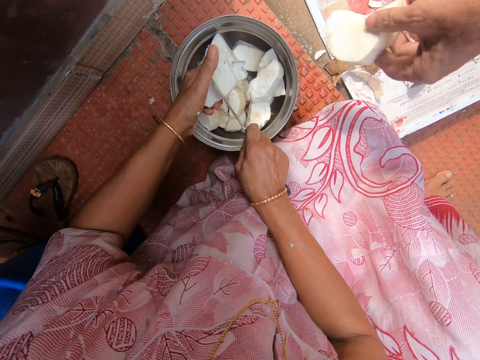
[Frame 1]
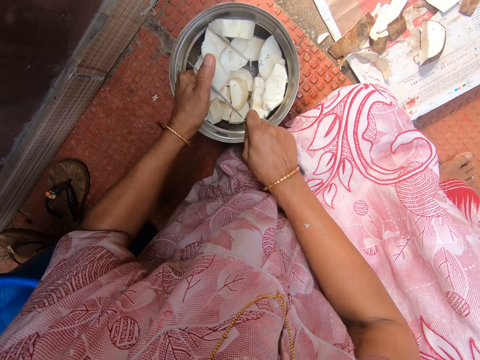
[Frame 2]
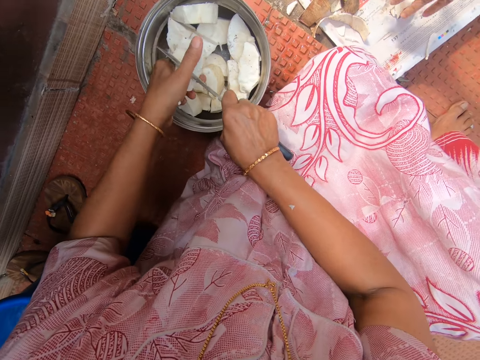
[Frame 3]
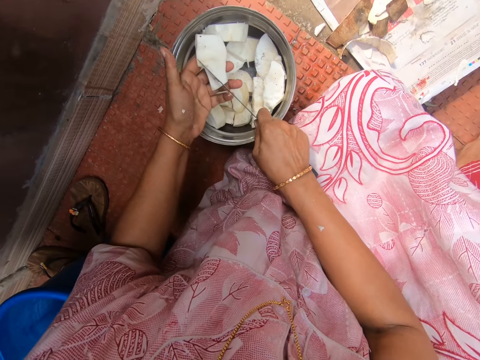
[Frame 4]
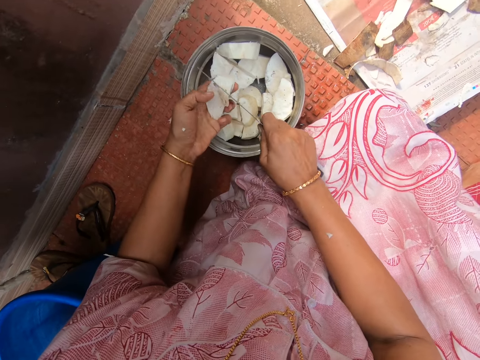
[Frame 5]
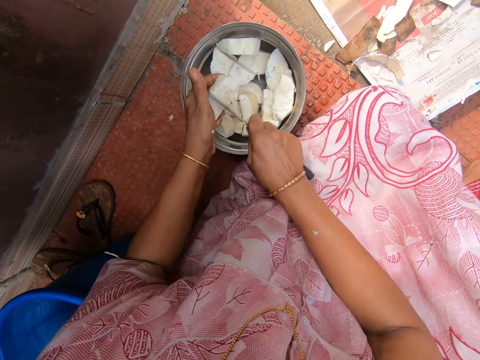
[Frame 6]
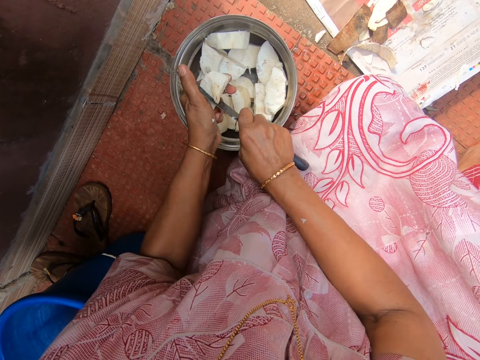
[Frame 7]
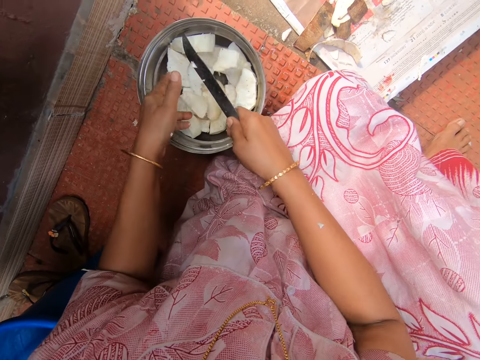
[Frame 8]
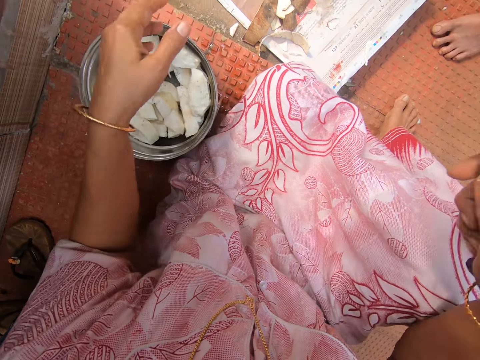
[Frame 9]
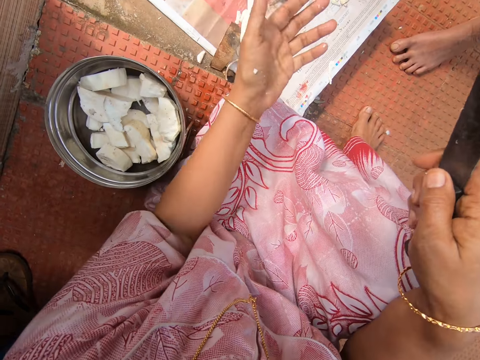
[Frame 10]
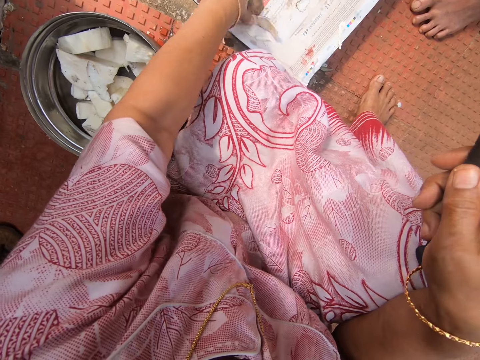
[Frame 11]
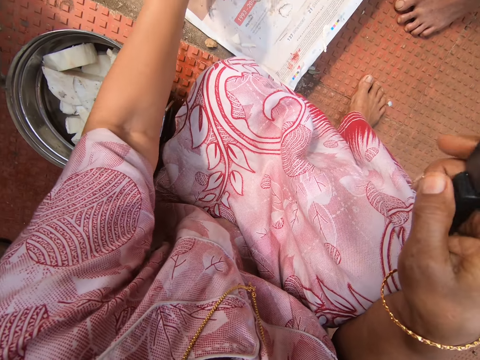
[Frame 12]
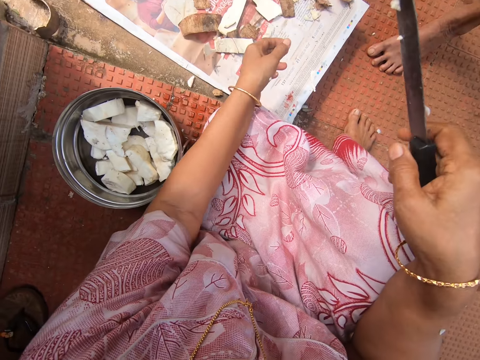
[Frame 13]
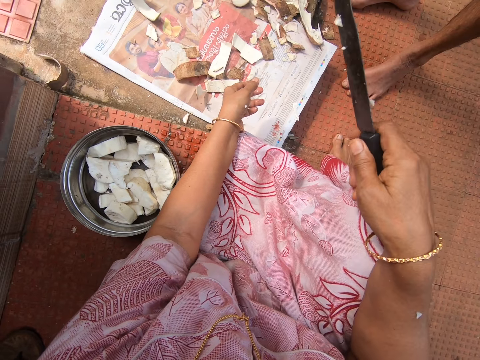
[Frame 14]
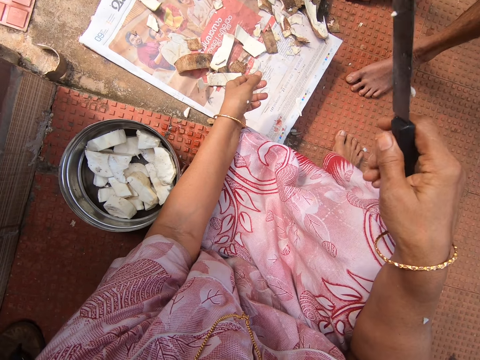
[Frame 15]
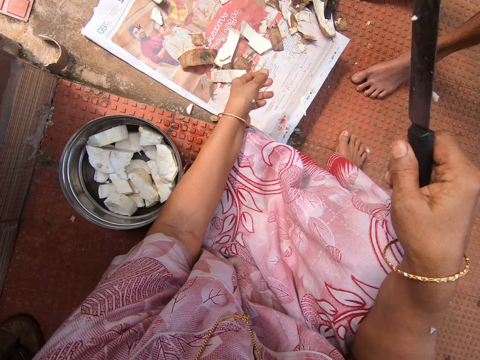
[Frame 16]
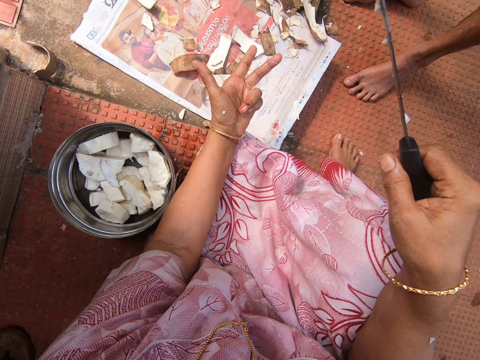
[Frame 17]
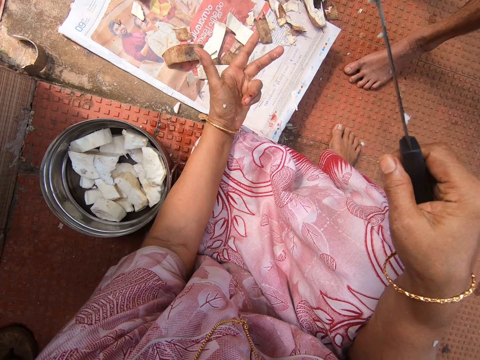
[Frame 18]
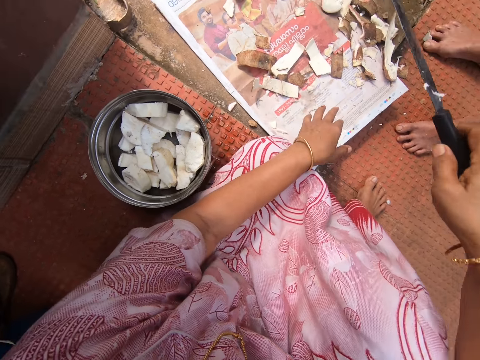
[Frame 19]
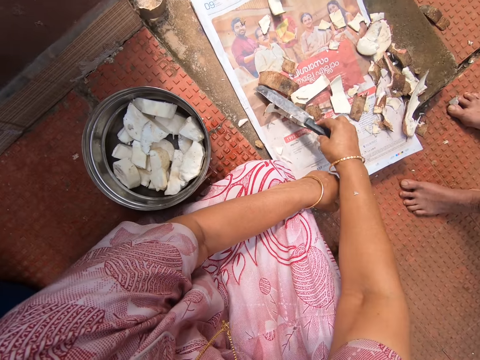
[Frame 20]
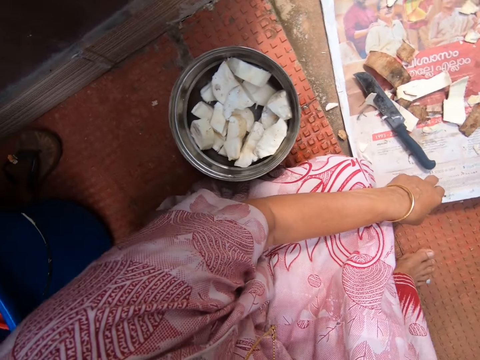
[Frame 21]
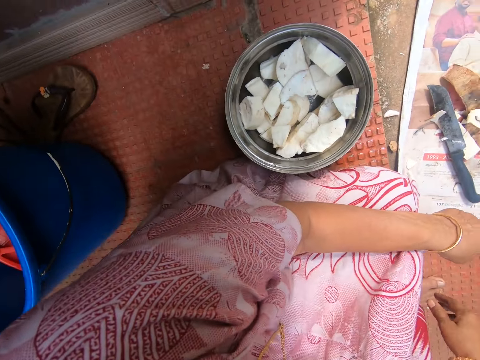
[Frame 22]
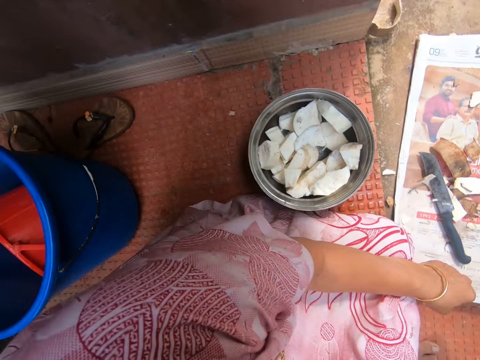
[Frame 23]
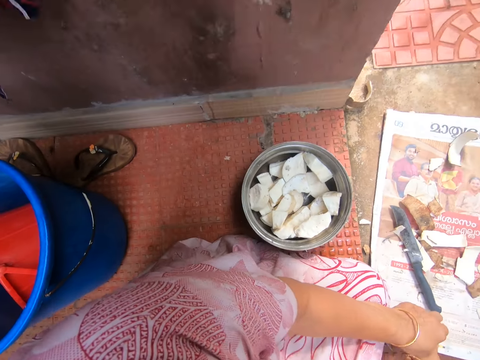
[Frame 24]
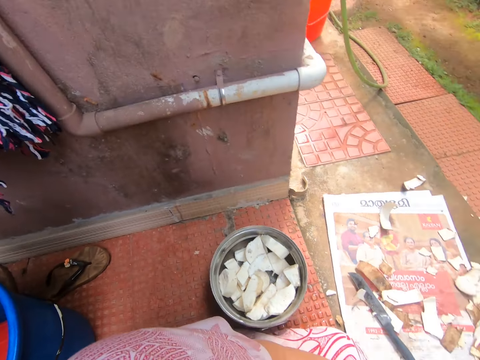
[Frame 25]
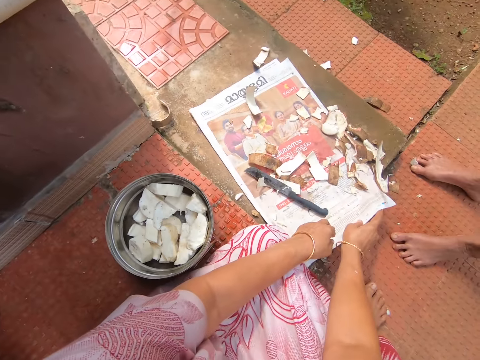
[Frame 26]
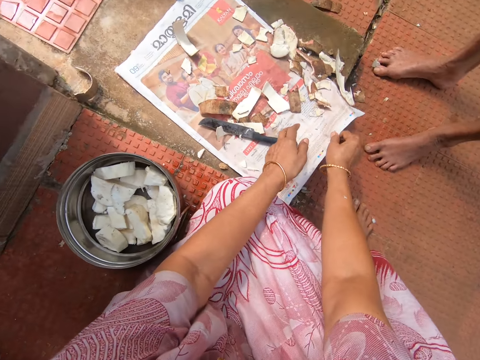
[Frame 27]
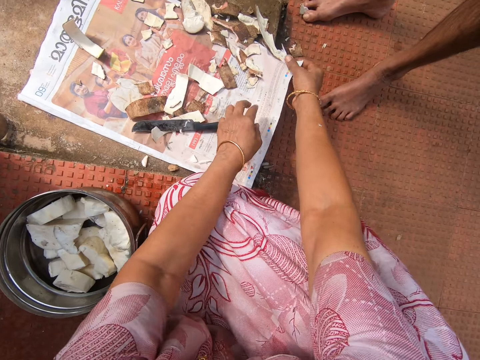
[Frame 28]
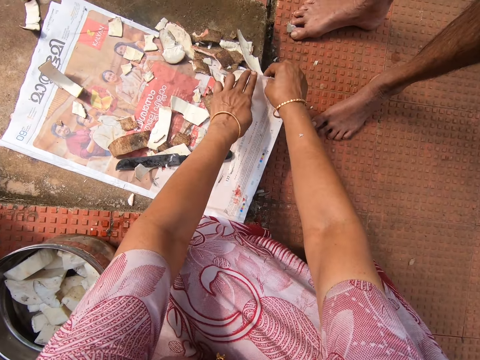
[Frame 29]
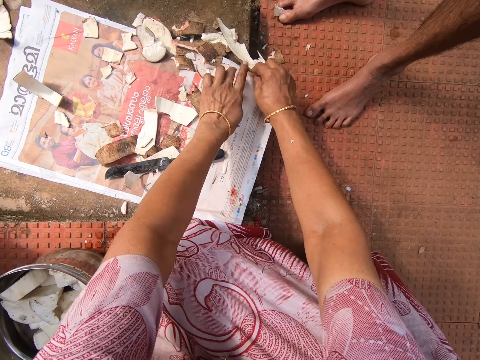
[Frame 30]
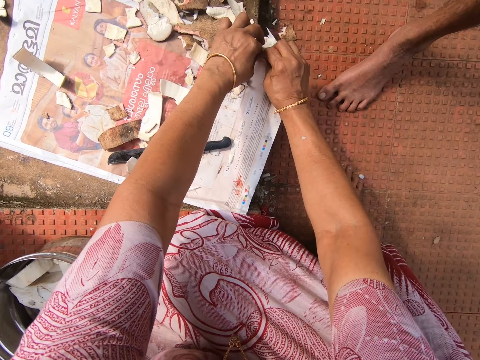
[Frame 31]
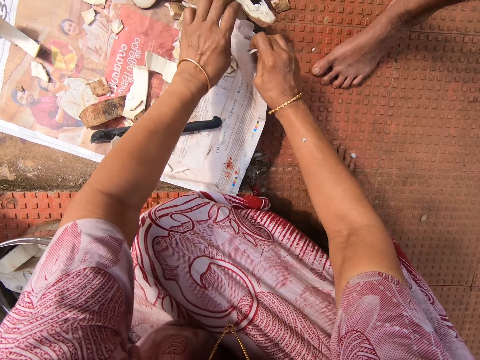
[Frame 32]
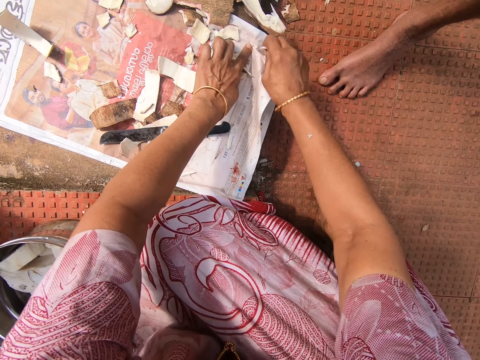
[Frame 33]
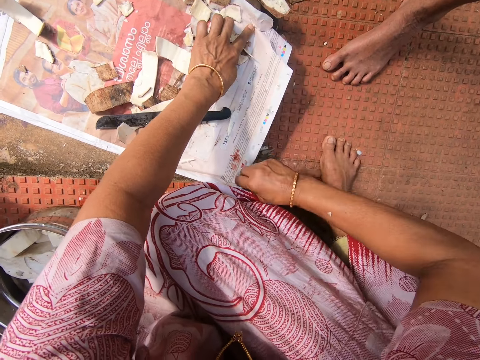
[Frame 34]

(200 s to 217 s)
A man puts cassava in the pot. The man picks cassava. The camera wearer cuts cassava with a knife. They put a cassava in the pot or bucket. The man bends downwards. The camera wearer looks at their hand. They move the cassava peels on the newspaper or magazine. They look around. They look at their hand. They put the knife on the newspaper. They look around. The man bends downwards. The camera wearer cuts a piece of the newspaper.

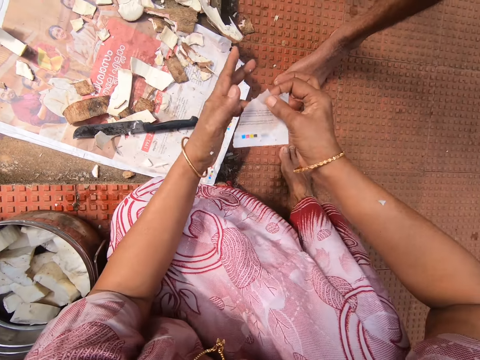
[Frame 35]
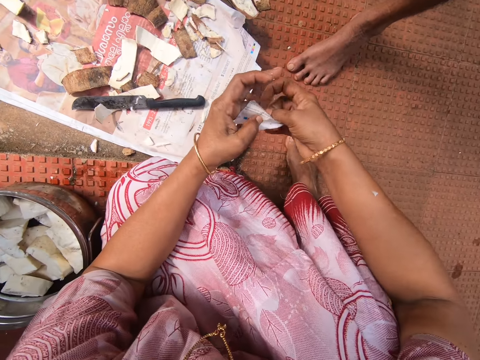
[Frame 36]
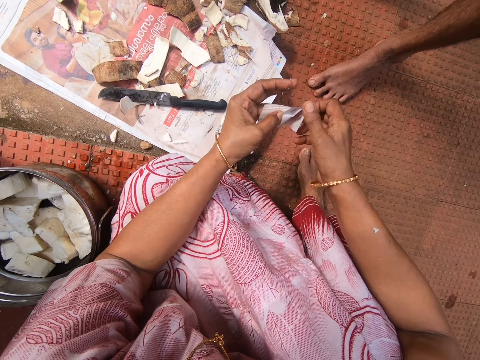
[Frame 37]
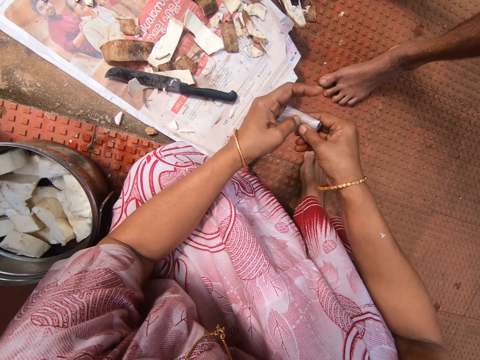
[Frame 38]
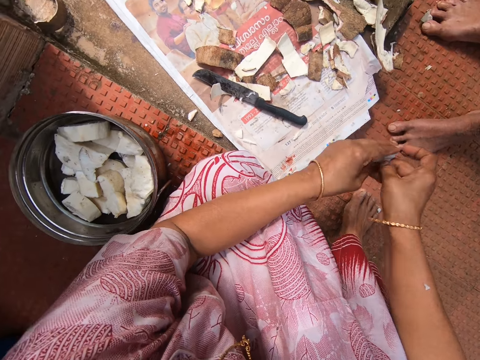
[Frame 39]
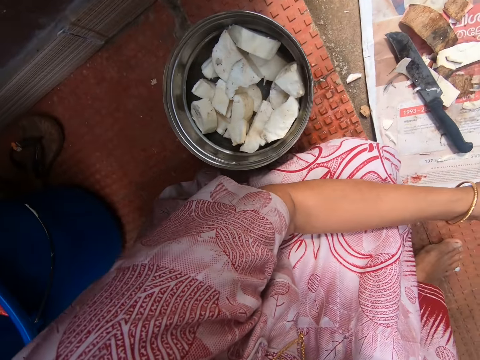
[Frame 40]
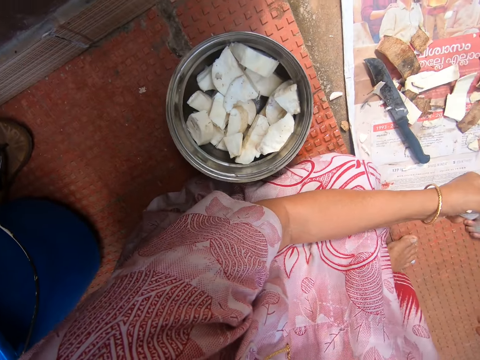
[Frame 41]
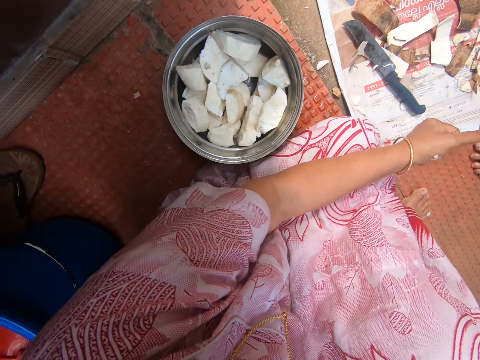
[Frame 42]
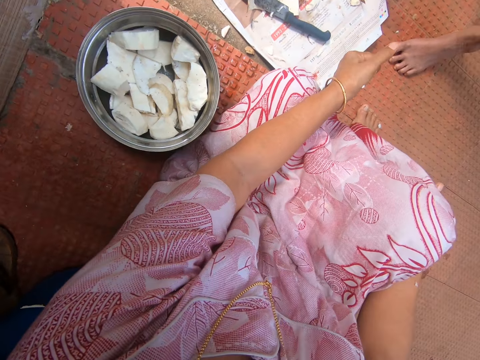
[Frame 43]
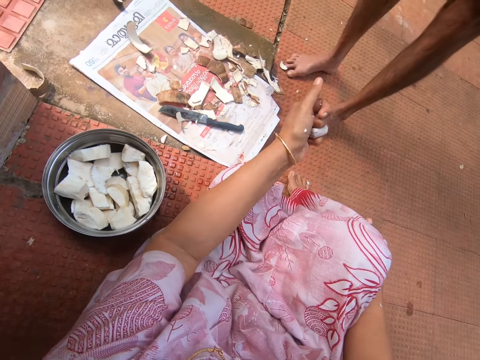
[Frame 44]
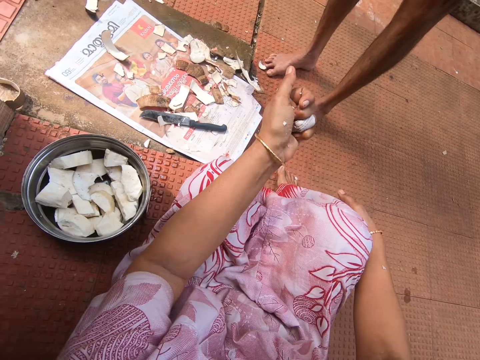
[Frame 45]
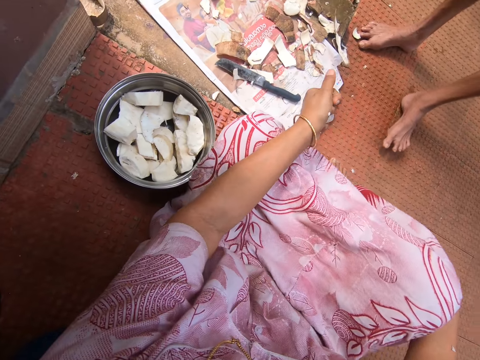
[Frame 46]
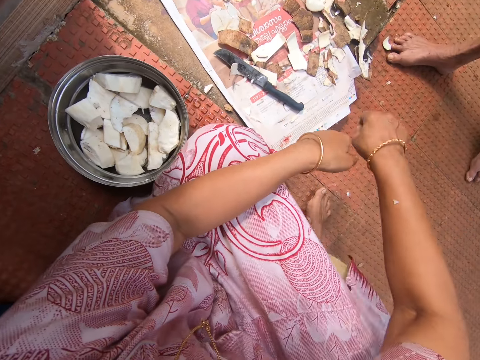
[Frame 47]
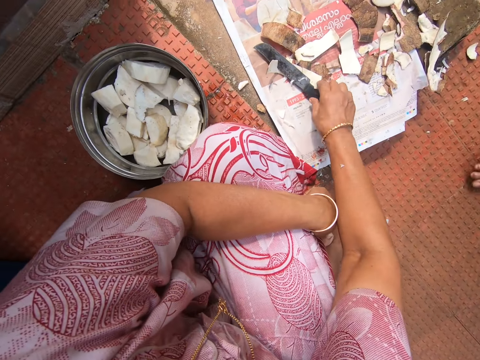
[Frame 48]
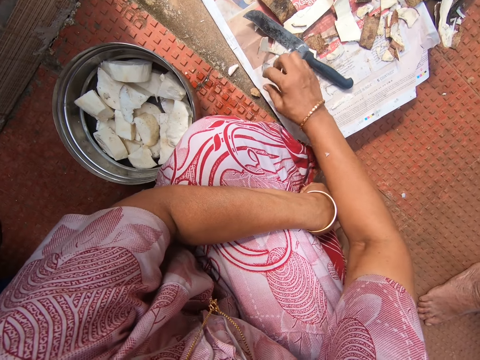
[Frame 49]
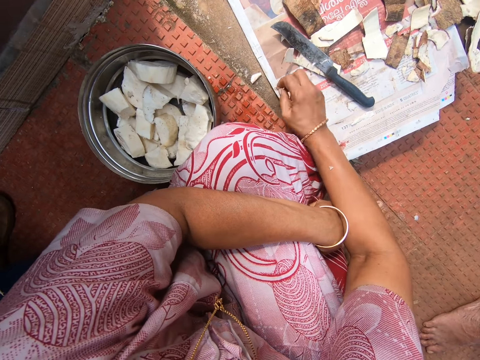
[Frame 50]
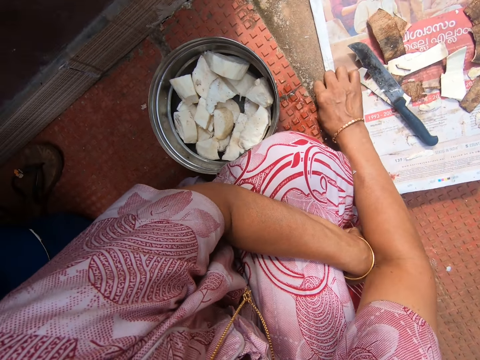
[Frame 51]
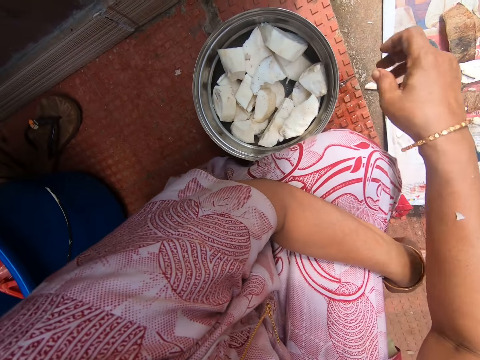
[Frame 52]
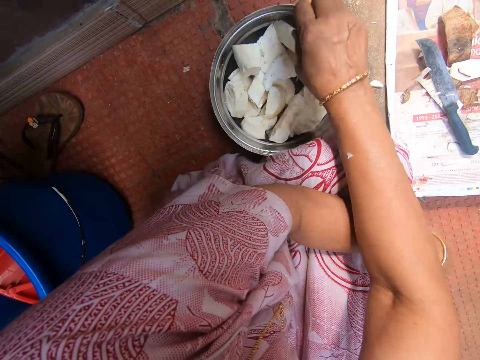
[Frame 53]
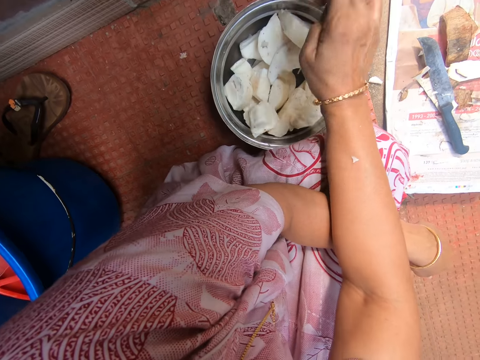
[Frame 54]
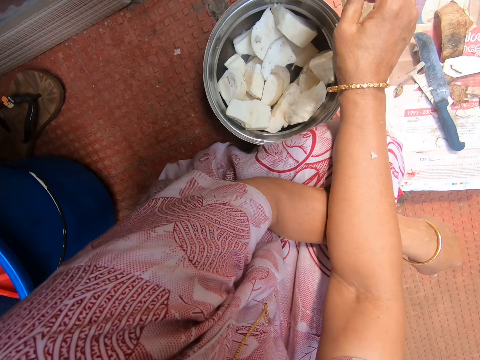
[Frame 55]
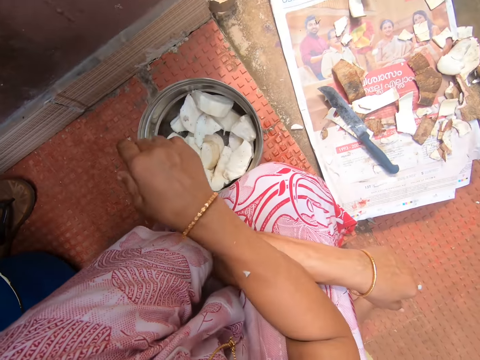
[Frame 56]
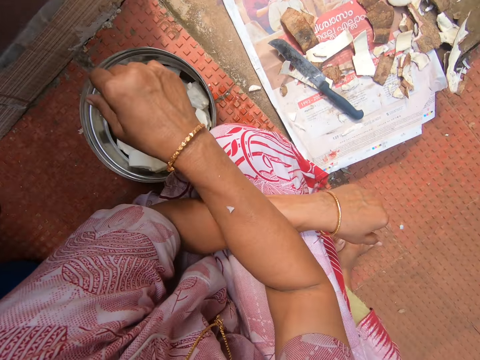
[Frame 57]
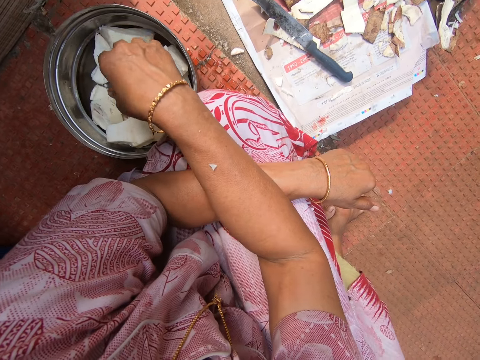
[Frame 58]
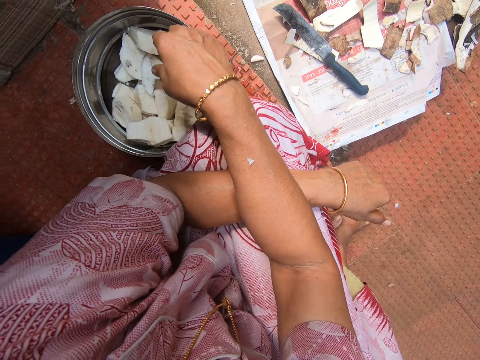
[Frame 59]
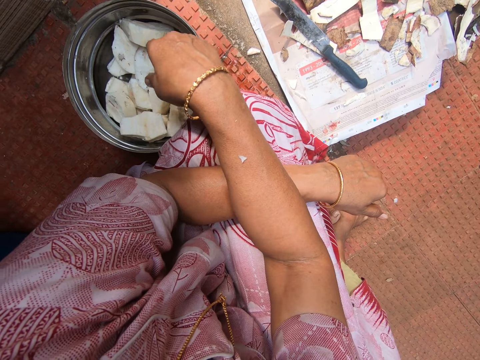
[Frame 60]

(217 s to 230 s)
The camera wearer wraps a finger with a newspaper or magazine. She wipes her finger with the magazine piece. She looks around. A man puts cassava in the pot. The man moves around. The camera wearer moves the knife on the newspaper. She holds the knife. She moves the peels on the newspaper. She moves cassava in the pot. She looks around.
